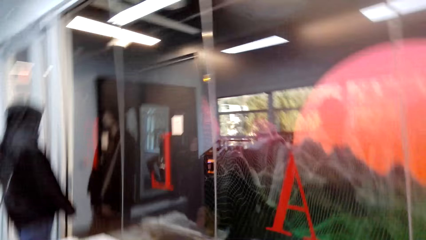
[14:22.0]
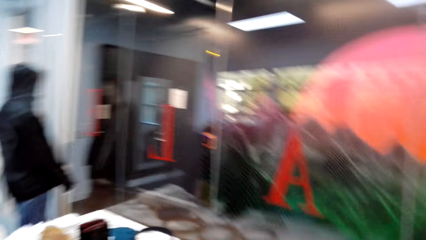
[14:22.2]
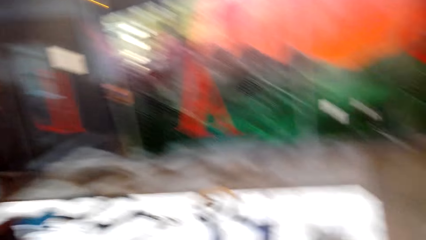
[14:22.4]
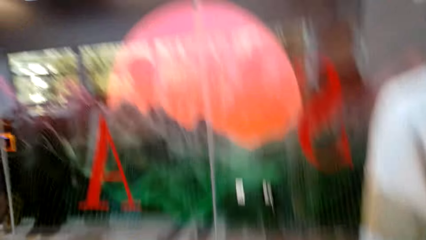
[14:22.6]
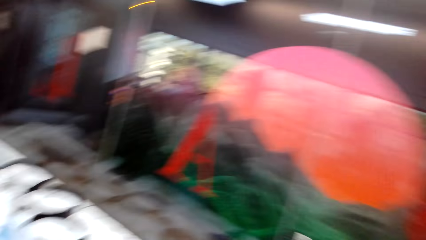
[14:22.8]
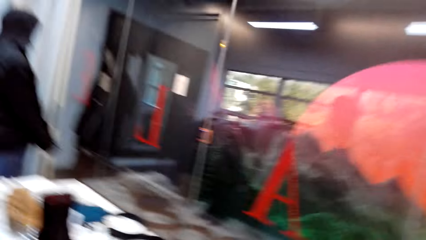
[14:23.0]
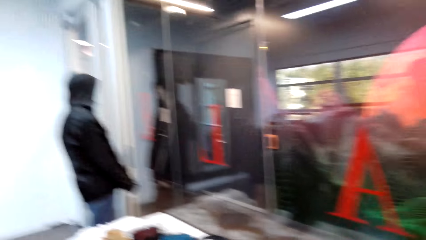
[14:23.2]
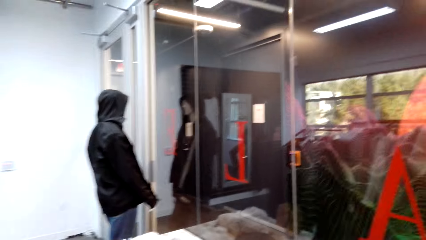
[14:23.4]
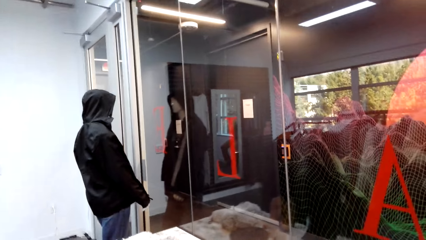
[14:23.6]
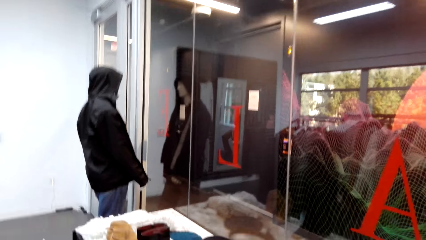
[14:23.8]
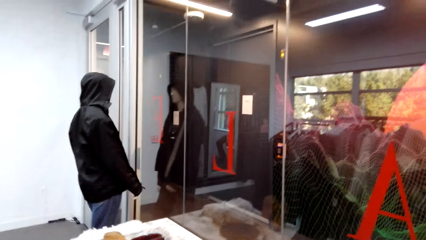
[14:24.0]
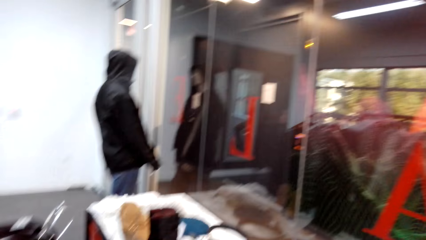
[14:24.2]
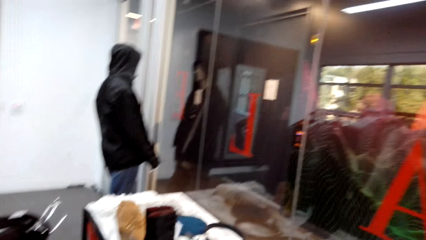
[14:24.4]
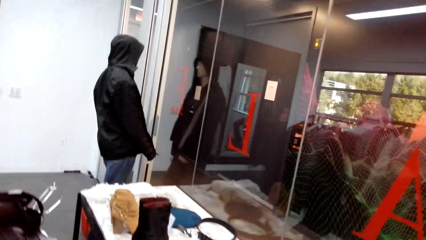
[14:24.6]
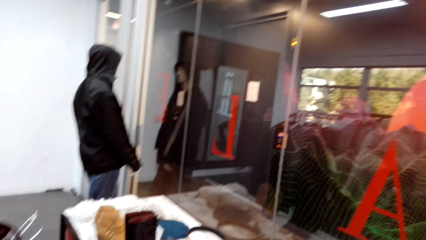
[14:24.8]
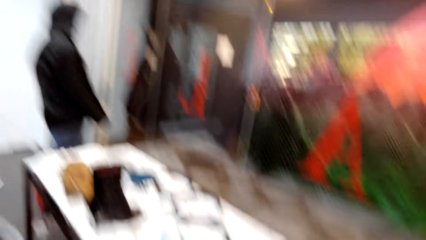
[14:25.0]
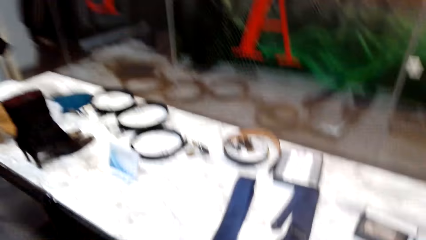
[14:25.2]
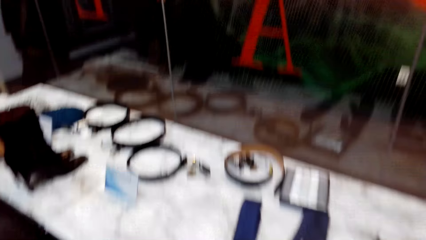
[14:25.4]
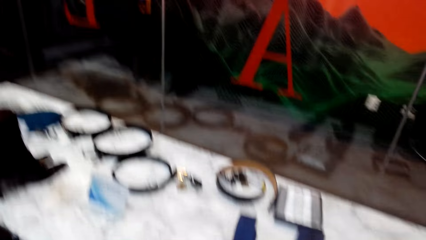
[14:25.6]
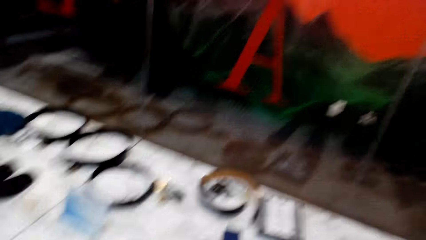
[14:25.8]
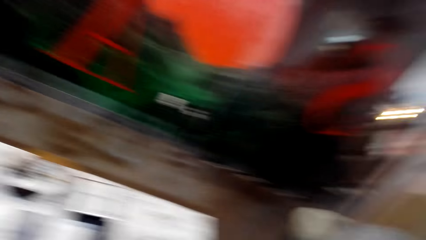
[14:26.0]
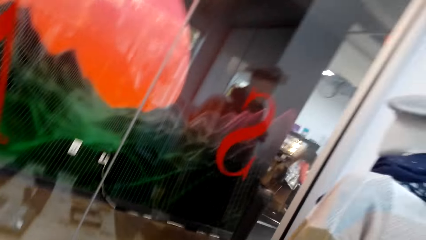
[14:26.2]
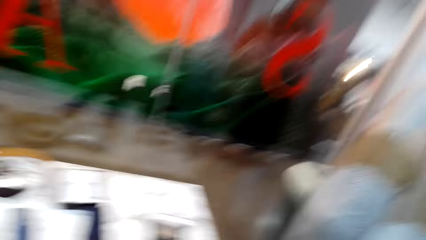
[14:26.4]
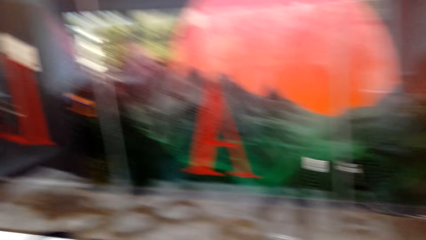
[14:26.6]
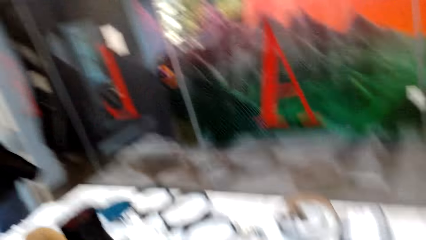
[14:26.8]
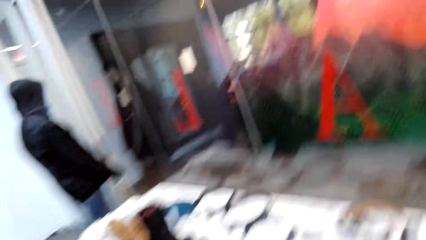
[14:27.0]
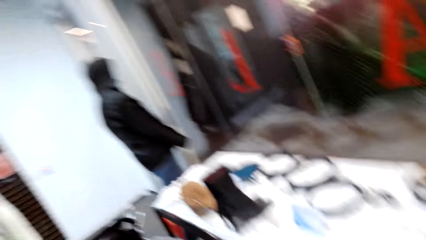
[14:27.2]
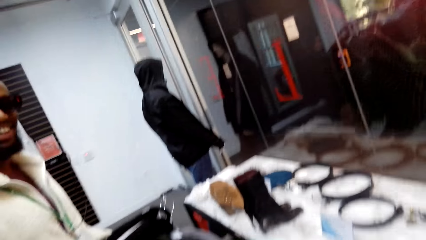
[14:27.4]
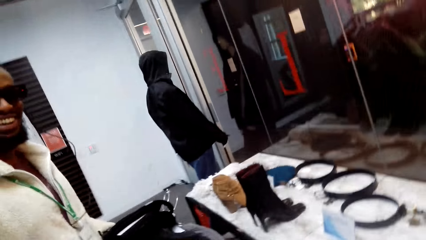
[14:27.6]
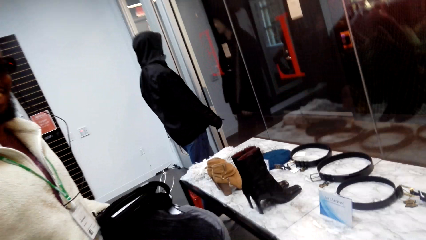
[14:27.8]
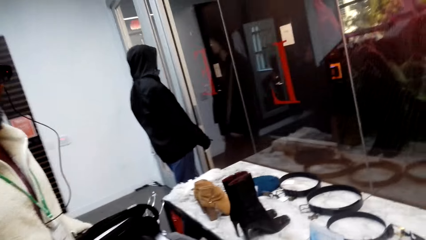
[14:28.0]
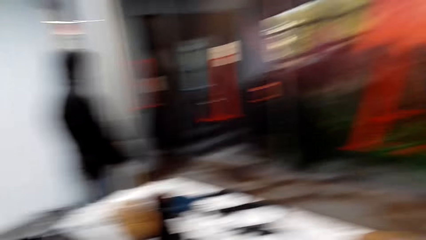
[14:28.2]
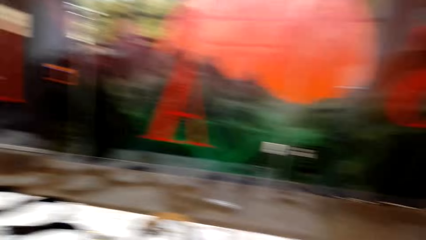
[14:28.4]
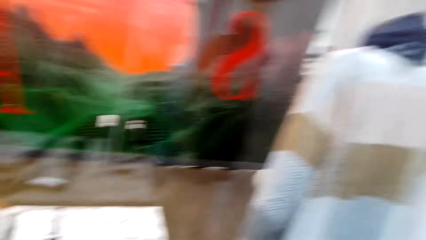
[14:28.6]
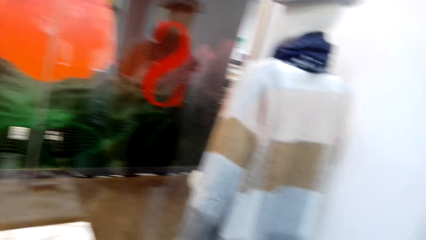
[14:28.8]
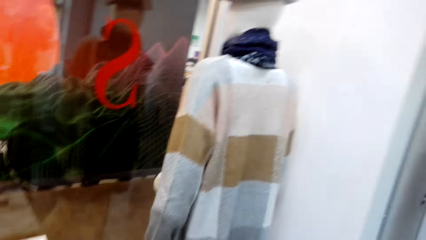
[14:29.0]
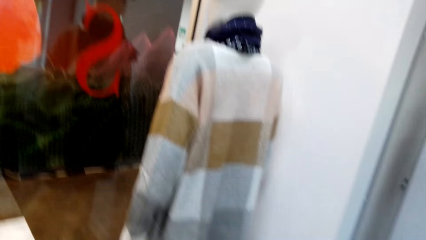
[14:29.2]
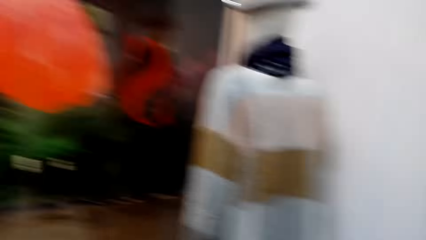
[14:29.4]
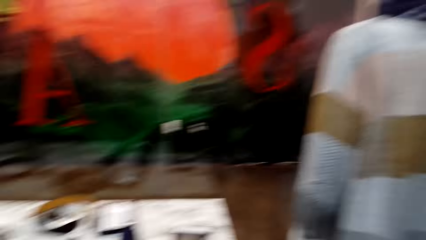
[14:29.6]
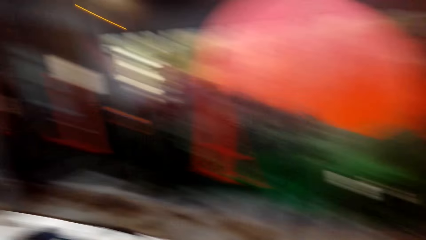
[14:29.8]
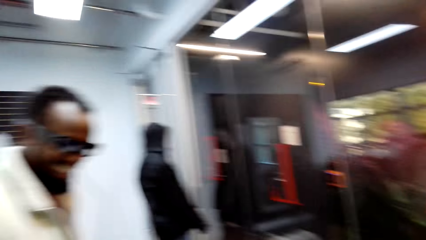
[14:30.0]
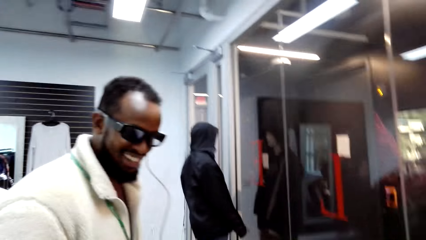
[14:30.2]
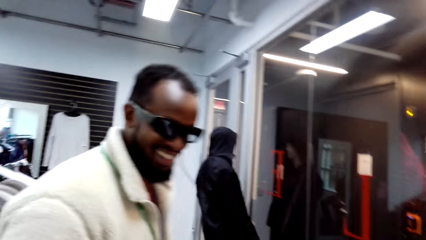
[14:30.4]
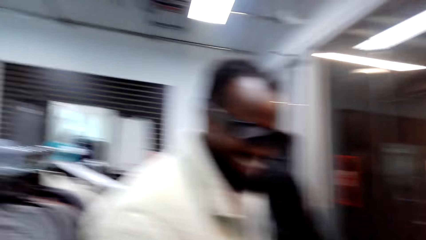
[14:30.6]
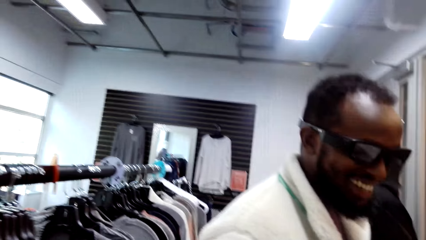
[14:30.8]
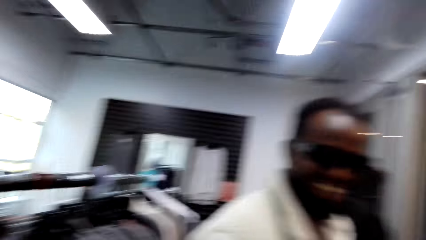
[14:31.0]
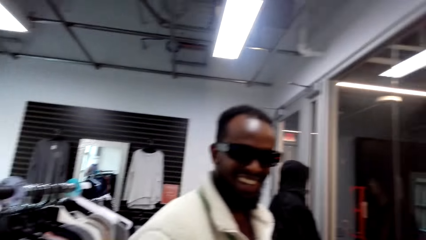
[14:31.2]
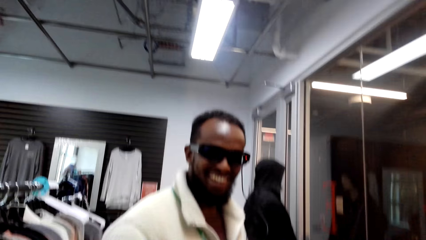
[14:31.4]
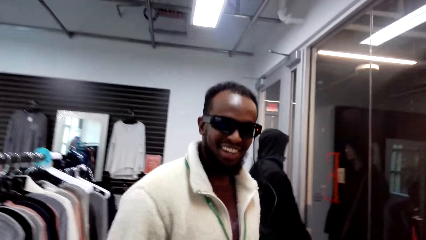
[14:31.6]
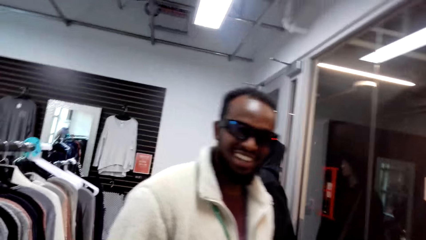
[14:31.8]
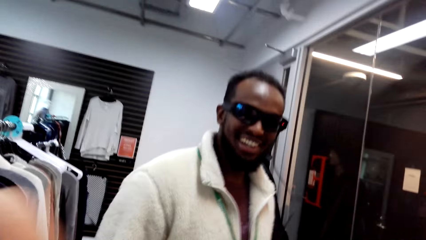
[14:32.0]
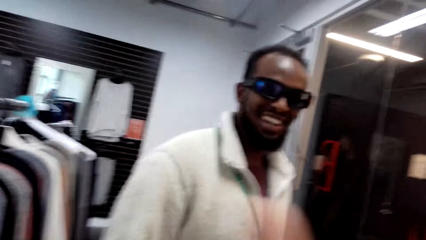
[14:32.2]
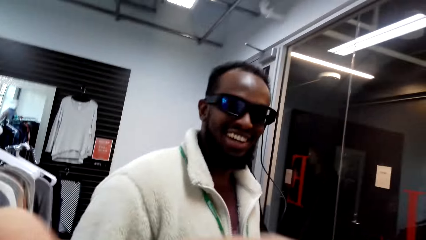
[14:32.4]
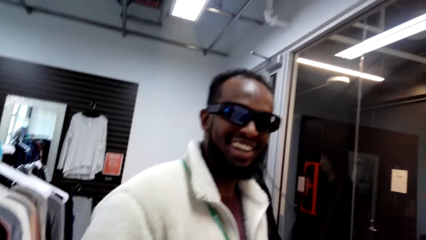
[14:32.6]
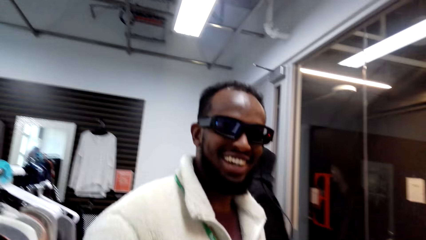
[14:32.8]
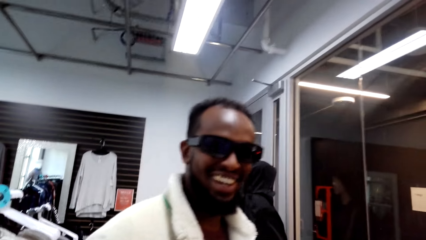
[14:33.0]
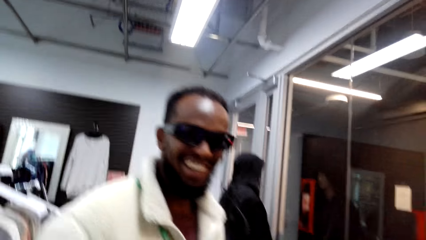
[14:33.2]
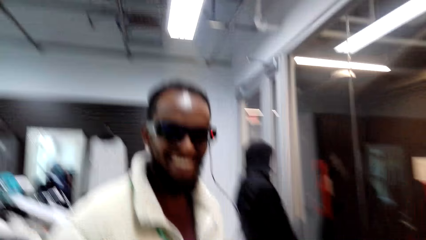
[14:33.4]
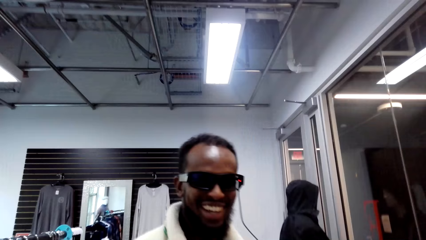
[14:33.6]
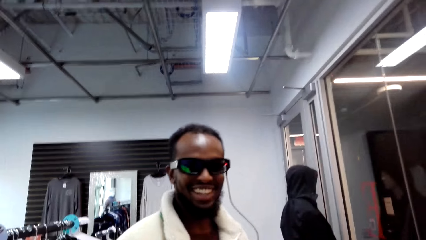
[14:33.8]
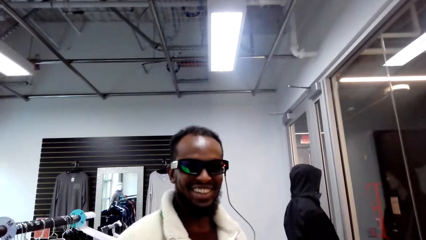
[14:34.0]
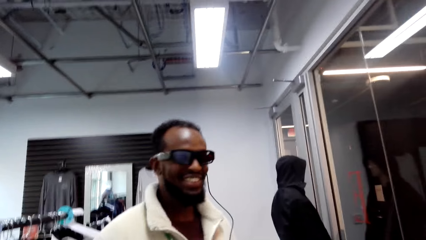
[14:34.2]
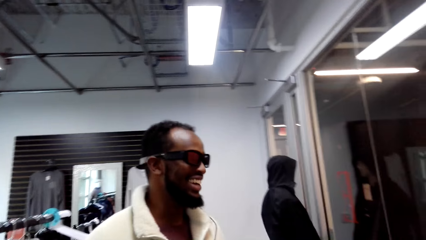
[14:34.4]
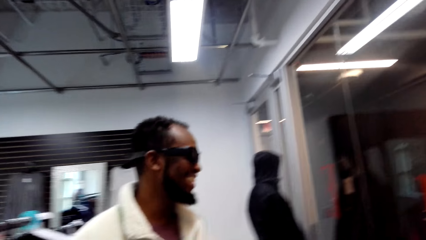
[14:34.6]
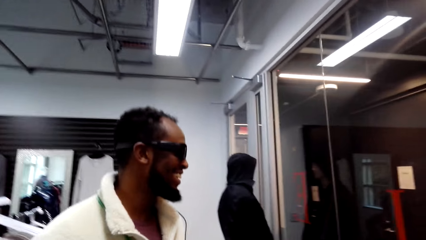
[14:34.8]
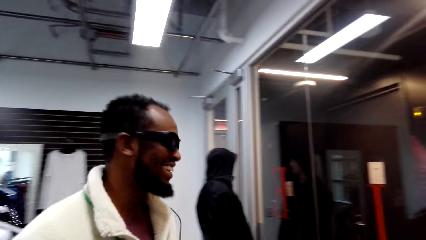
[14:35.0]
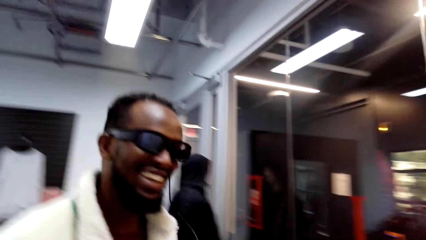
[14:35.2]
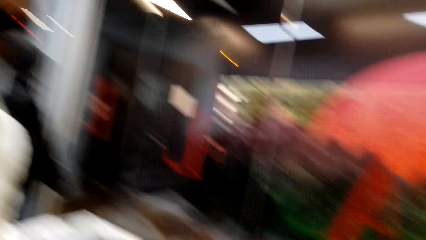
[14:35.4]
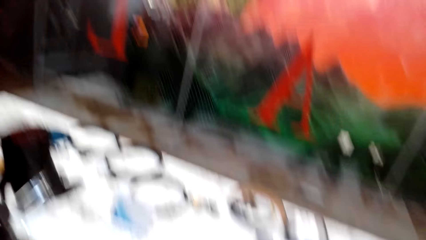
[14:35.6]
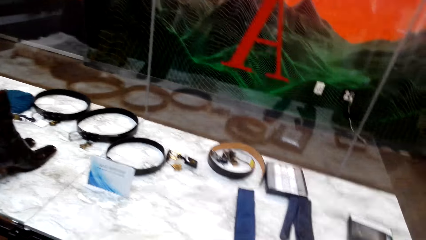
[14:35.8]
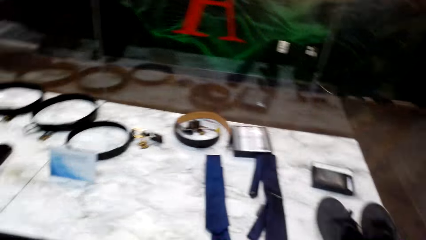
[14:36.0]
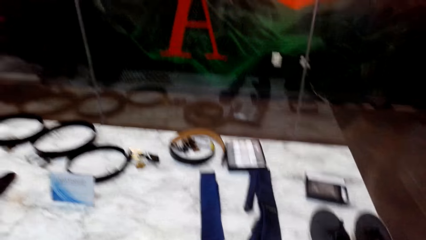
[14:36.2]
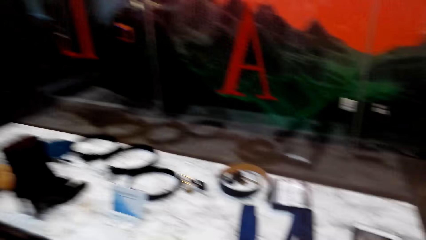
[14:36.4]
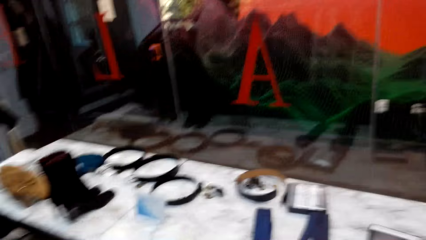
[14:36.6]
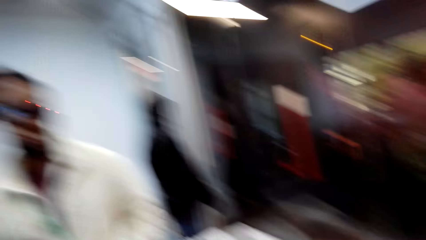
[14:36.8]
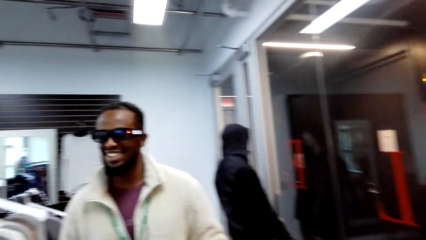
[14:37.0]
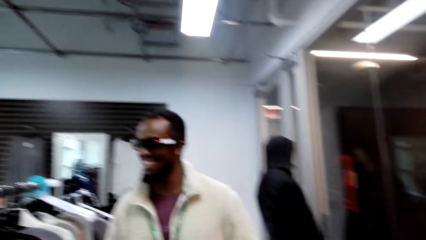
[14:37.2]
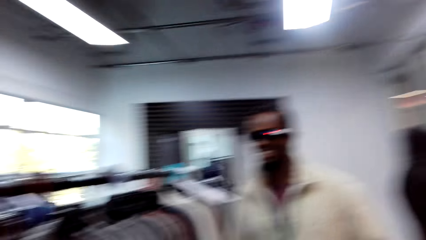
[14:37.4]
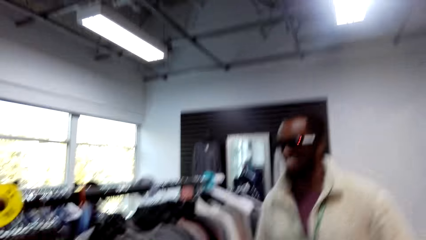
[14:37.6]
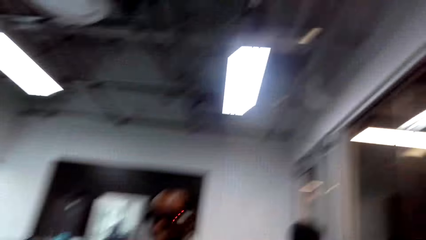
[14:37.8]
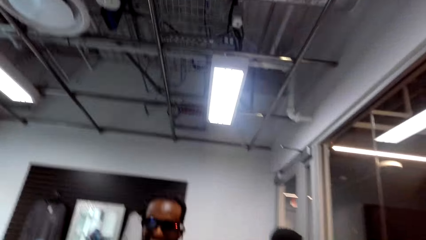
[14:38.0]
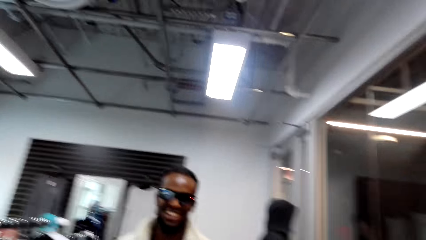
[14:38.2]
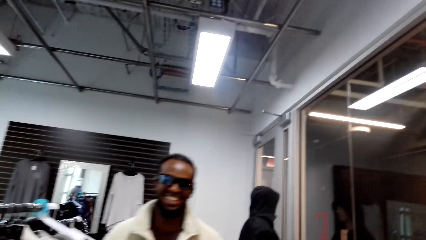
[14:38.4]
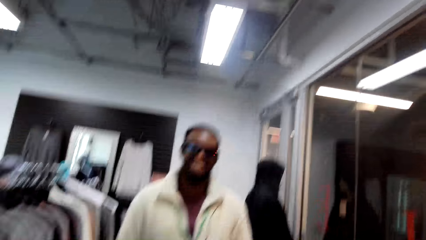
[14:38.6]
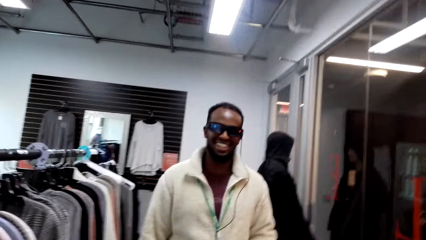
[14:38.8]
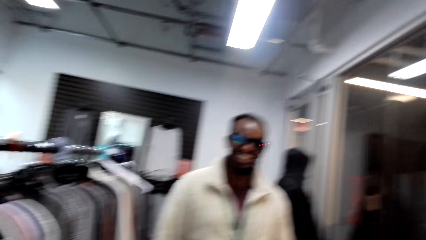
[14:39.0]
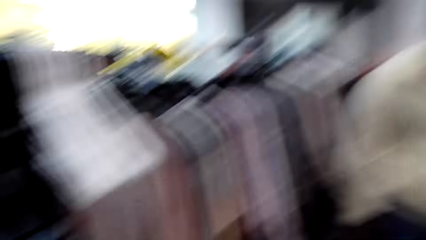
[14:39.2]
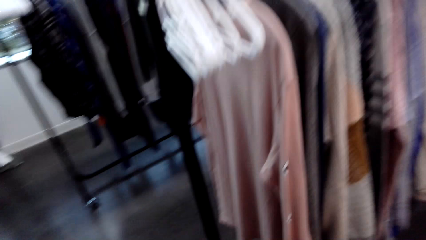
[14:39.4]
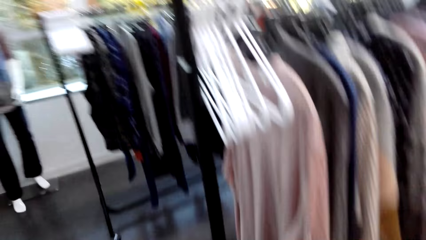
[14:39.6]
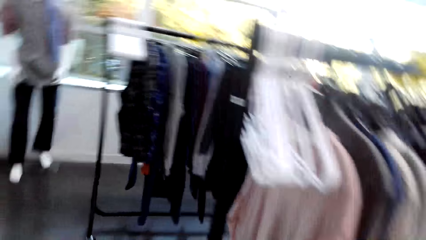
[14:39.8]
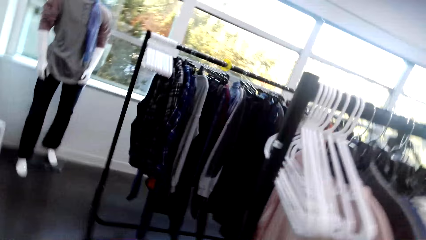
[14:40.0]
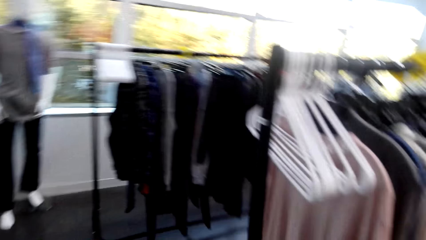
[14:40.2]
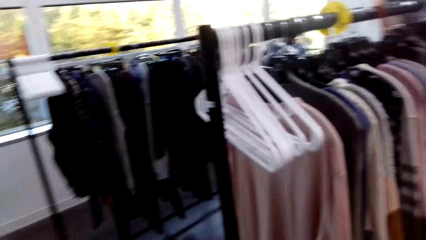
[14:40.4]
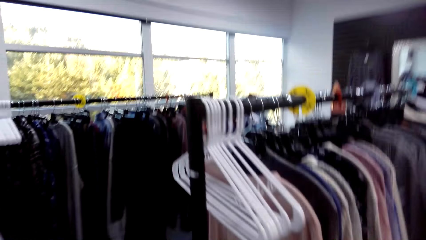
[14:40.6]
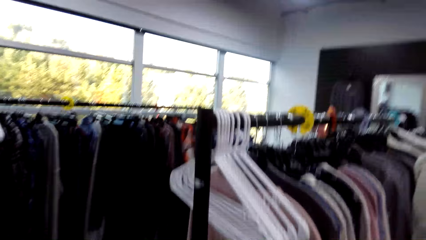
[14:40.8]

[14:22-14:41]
The camera wearer looks around. A person stares around. The camera wearer looks around. The person moves around. The camera wearer looks around. The person walks around.
